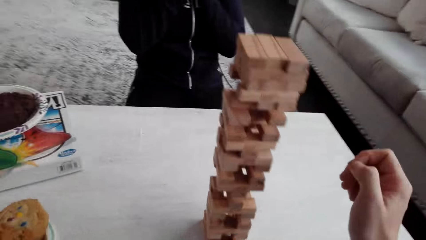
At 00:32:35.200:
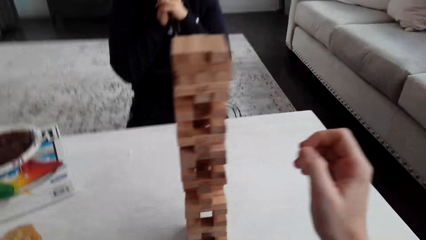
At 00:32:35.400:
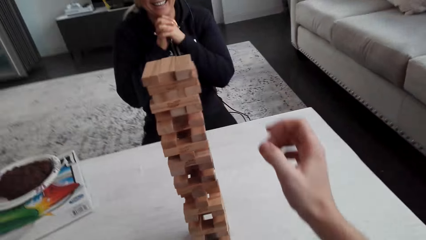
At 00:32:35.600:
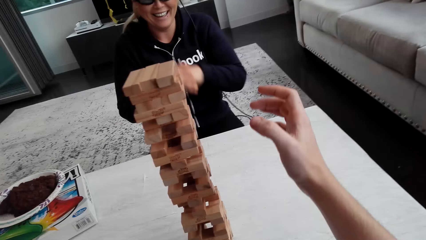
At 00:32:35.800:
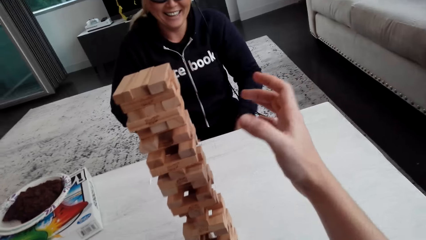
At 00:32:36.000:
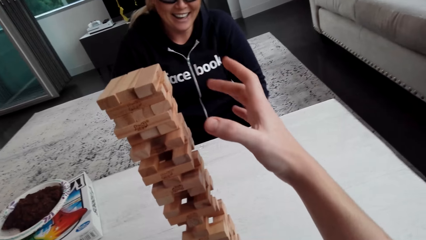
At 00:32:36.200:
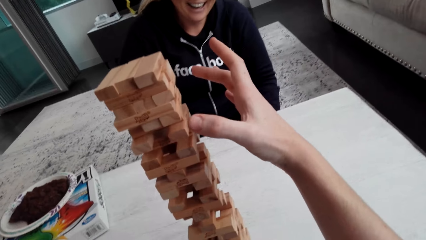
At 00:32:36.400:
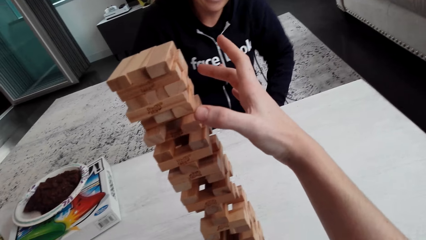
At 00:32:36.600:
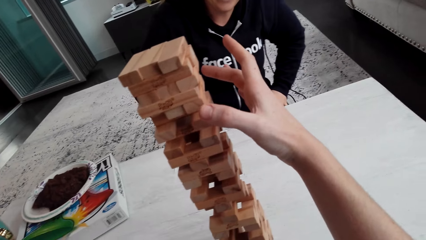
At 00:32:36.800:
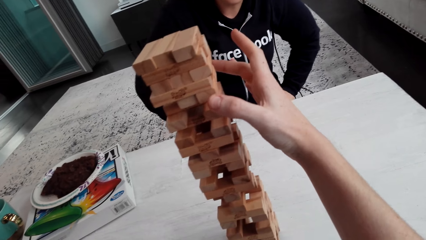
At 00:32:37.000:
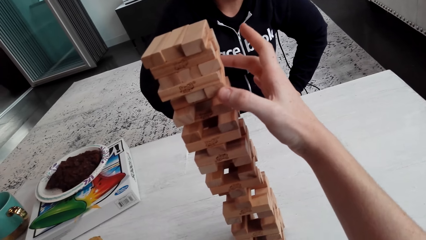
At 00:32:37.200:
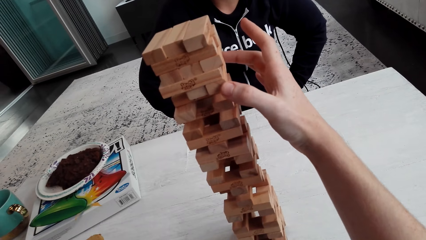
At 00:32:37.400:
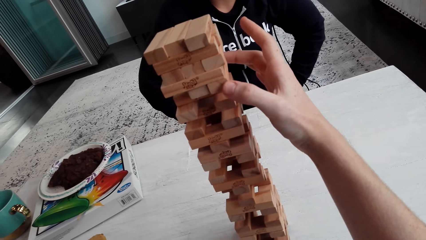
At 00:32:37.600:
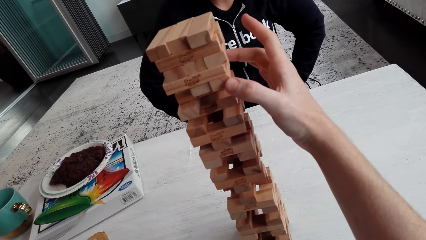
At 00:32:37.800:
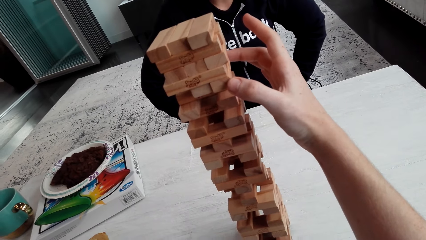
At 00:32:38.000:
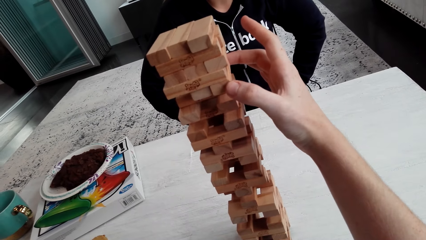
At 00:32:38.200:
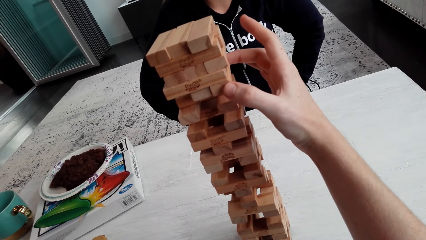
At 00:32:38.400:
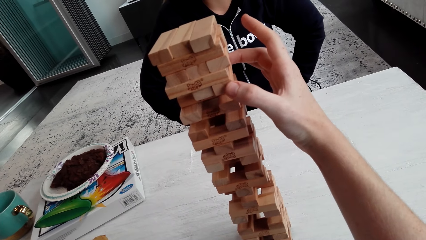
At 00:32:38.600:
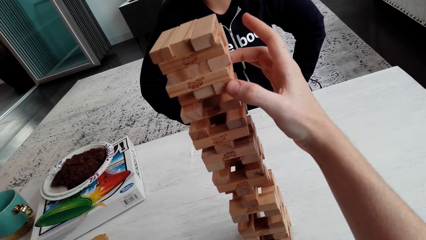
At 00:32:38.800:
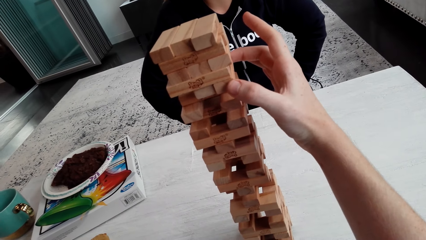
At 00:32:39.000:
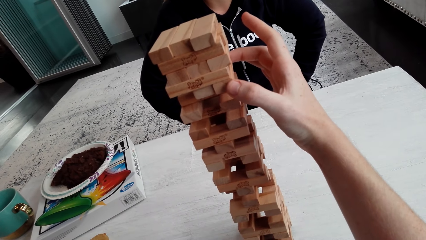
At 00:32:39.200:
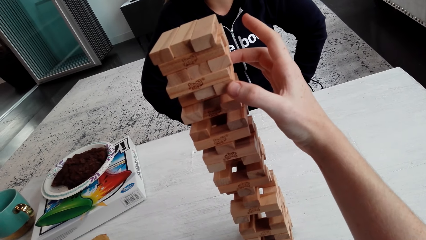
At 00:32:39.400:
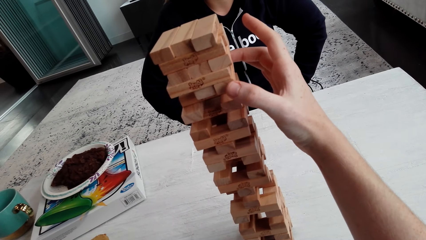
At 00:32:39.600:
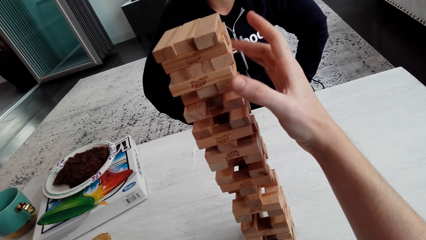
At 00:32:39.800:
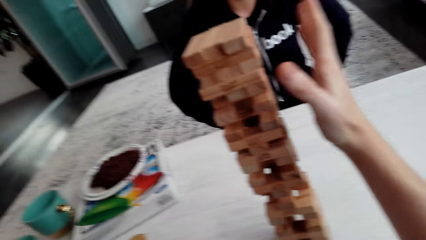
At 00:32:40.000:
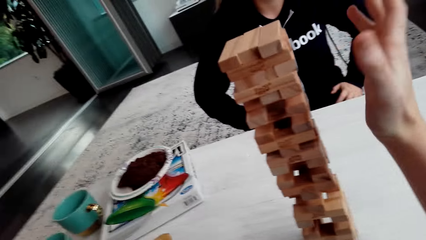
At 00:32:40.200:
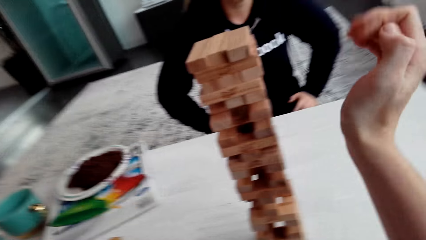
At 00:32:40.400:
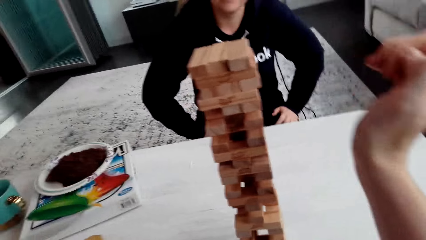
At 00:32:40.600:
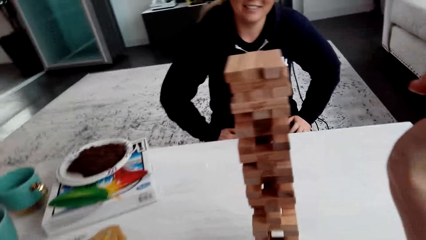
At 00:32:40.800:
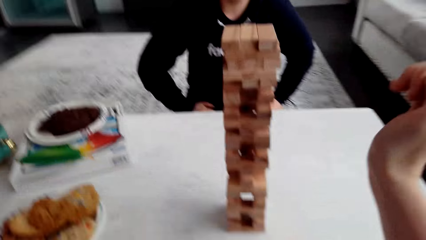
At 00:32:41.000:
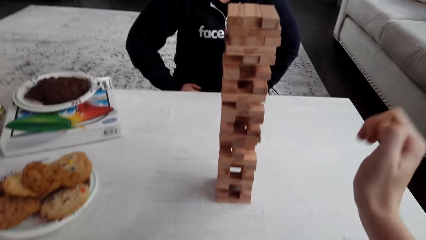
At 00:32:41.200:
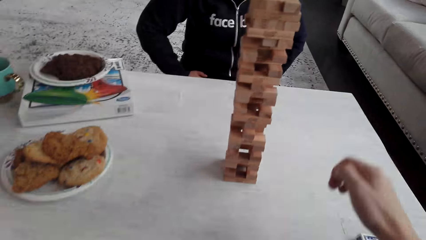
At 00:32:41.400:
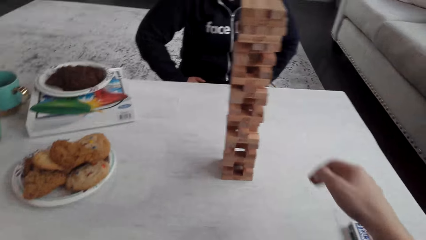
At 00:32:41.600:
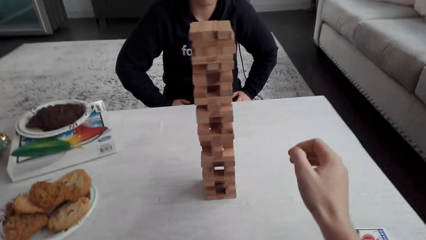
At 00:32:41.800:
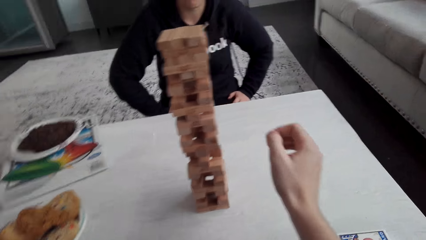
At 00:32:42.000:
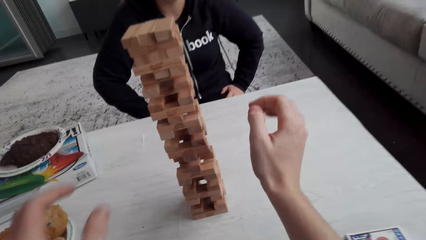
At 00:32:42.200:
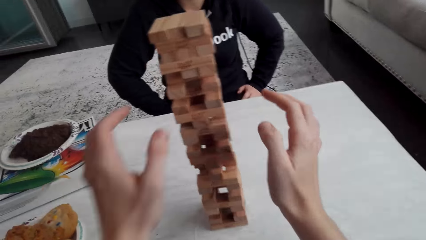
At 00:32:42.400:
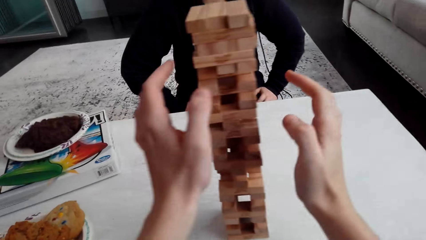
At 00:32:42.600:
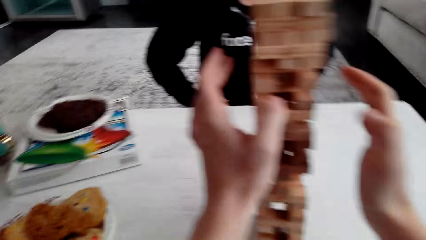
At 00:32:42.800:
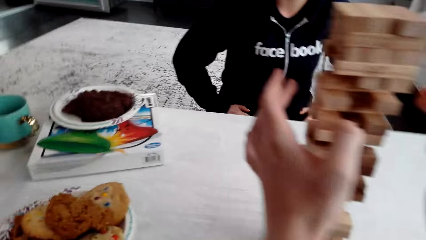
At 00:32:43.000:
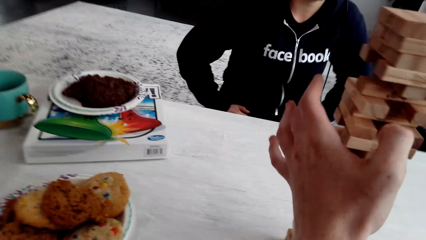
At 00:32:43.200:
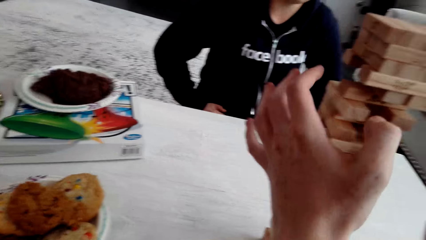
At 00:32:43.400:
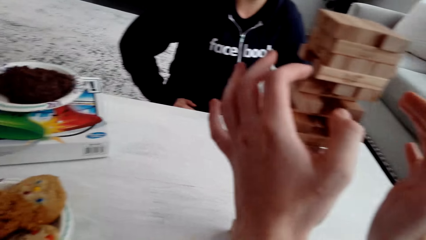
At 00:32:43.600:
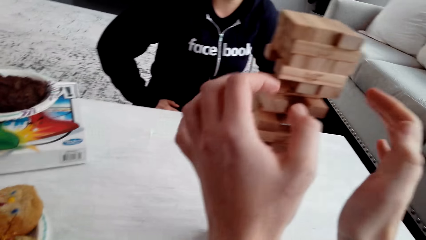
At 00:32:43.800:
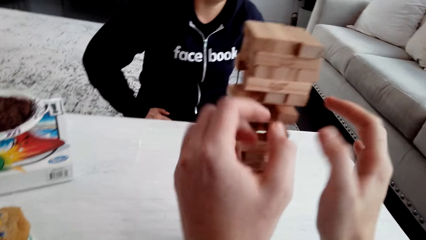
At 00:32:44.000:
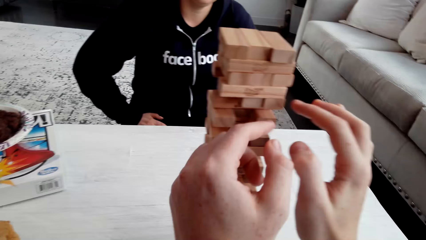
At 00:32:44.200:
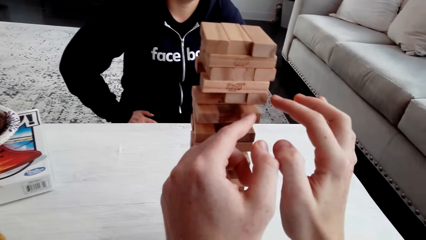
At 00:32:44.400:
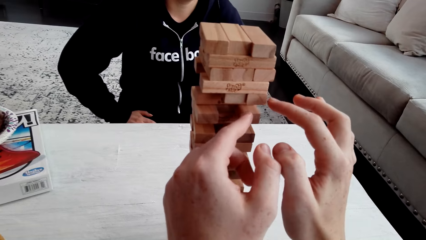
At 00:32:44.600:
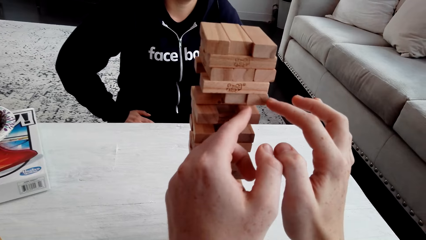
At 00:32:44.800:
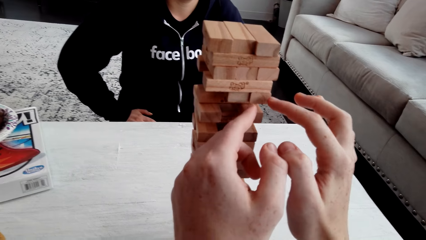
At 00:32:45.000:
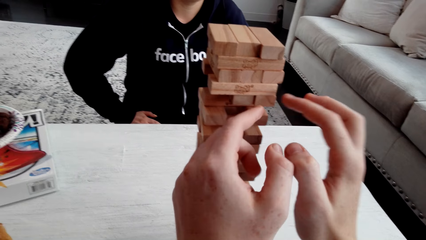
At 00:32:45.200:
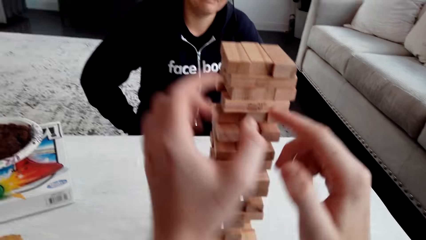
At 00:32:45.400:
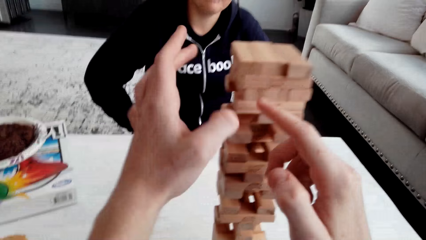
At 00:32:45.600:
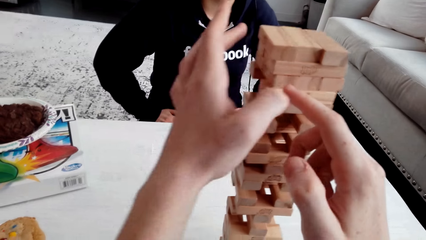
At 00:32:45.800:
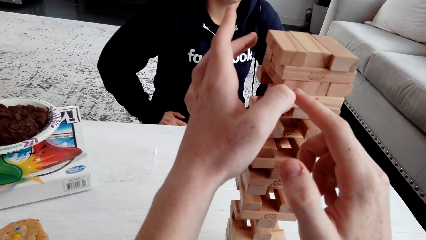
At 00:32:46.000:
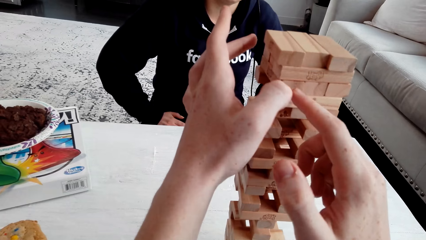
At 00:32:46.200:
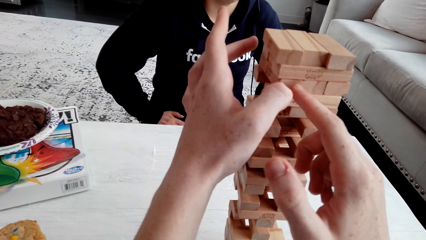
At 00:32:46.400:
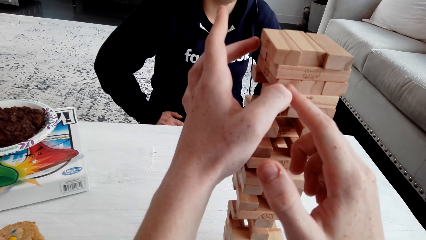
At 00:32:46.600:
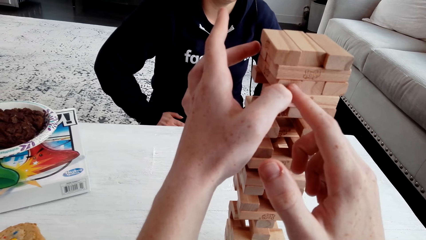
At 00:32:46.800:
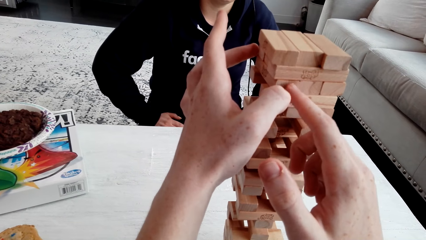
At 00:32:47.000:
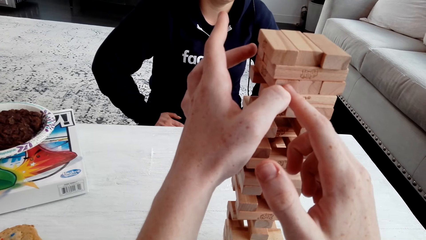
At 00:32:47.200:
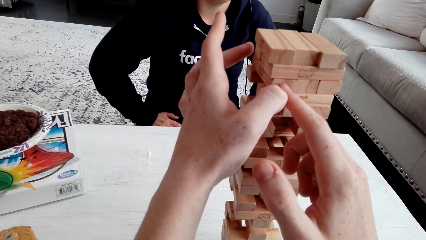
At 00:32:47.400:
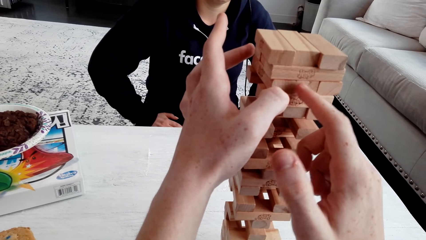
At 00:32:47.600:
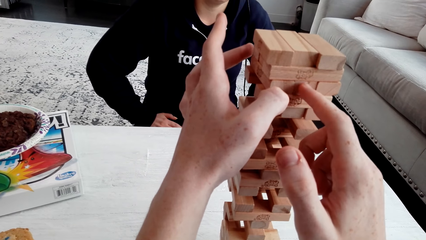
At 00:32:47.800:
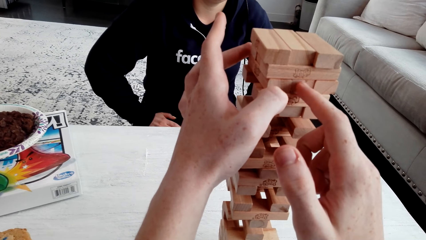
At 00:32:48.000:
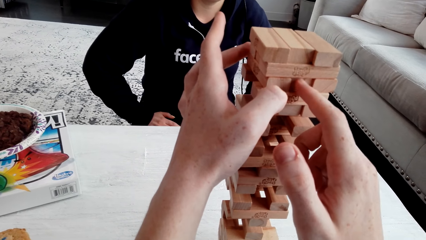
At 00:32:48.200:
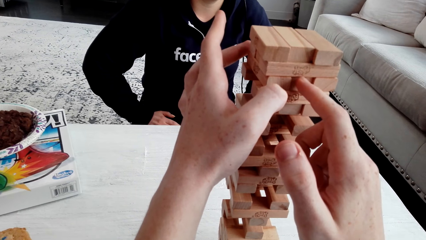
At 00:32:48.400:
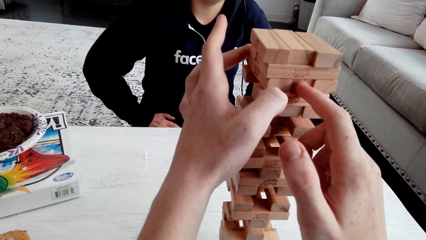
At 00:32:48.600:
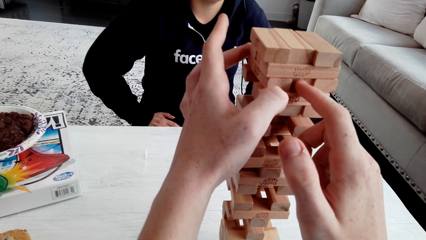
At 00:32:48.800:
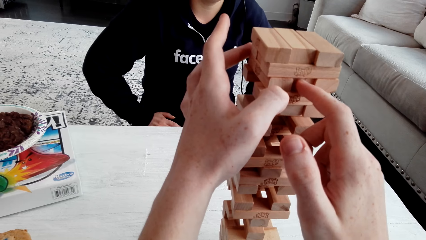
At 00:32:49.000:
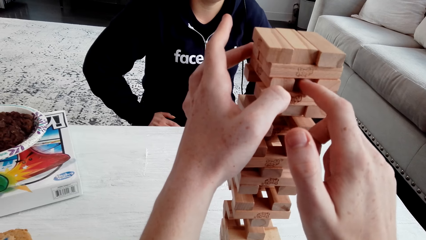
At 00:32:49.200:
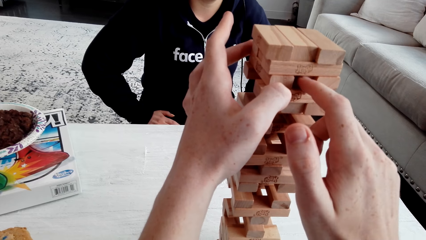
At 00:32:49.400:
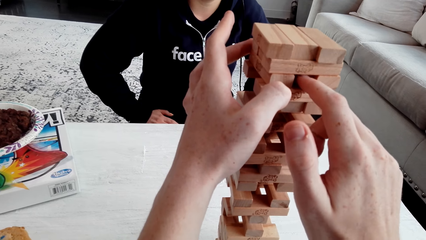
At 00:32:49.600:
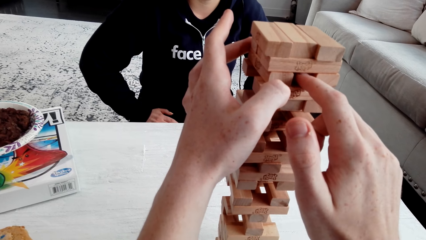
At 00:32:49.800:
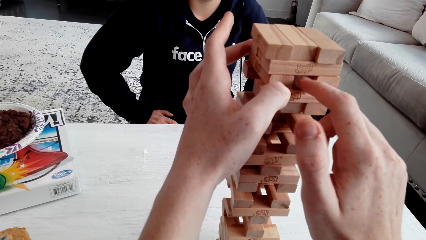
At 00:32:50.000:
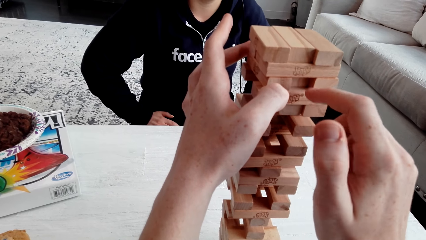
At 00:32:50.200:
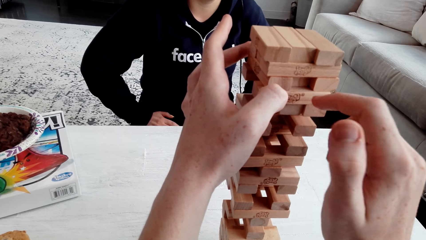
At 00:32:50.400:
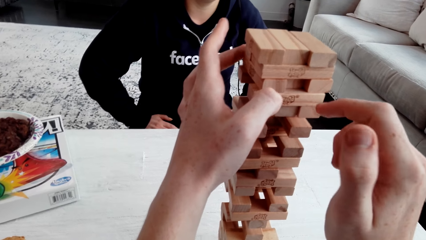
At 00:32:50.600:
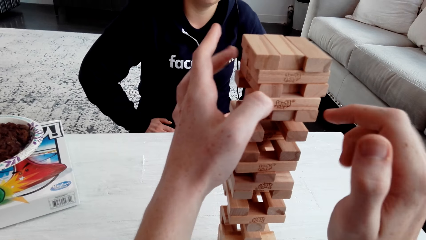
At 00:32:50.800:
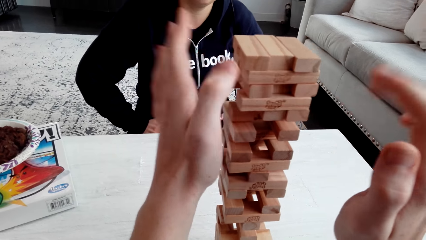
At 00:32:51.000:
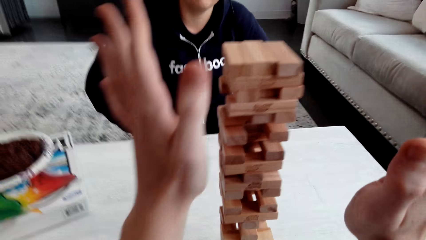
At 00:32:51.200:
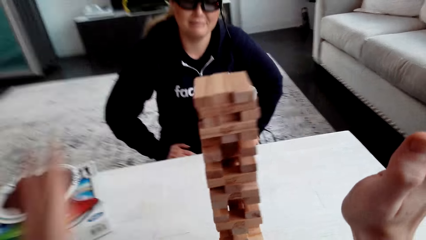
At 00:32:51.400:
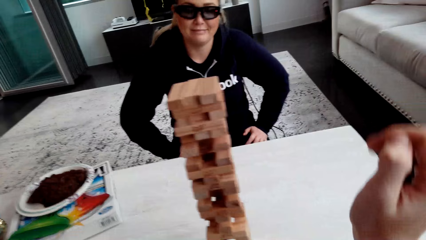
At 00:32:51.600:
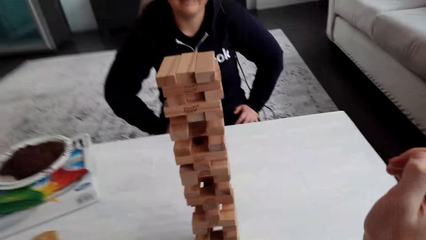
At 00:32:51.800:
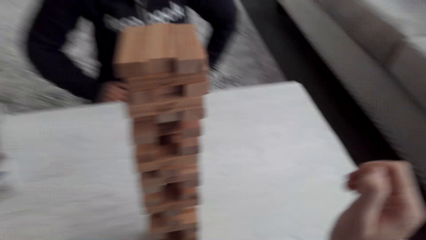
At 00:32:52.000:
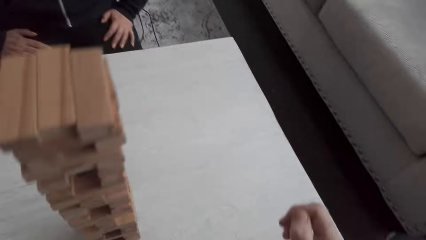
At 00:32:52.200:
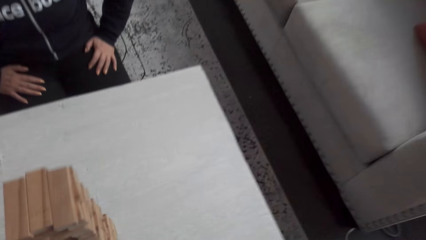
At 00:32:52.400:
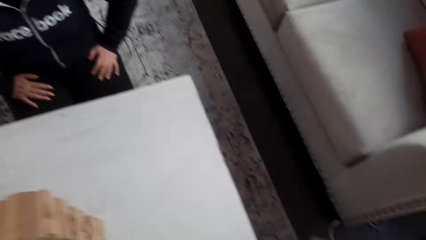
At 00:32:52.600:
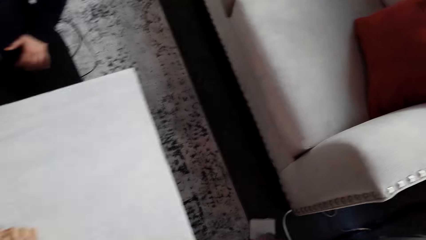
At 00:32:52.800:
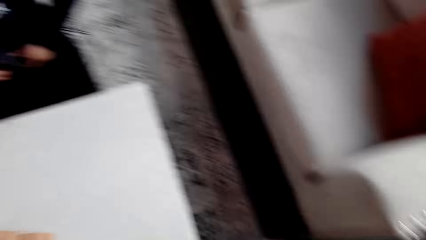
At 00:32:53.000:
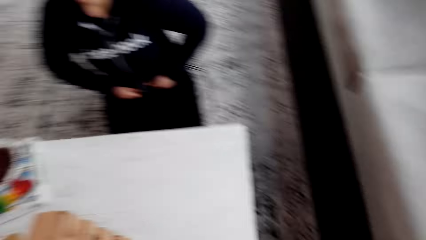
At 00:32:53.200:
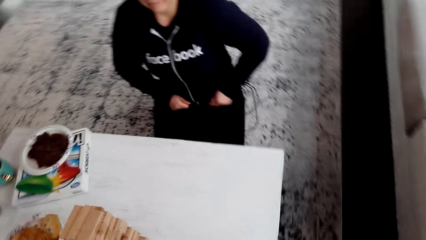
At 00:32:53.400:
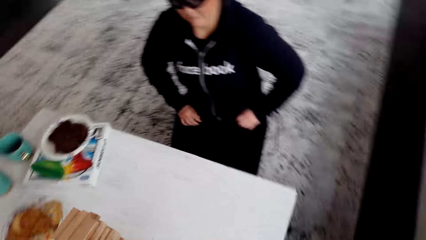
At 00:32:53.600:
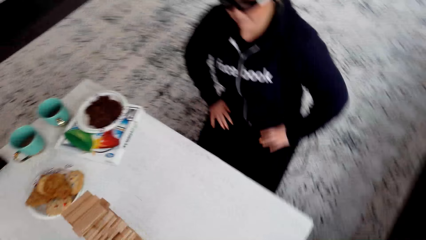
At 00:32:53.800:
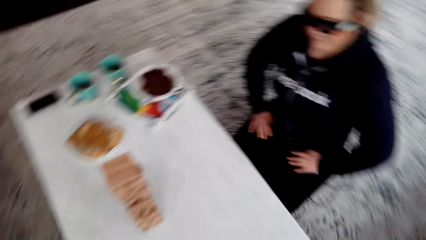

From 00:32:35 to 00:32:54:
The camera wearer plays the jenga and talks to a woman. They remove a piece of the jenga blocks. They play the jenga. The woman talks. The camera wearer talks to the woman. They play the jenga. They push a piece of the jenga block. They walk.
